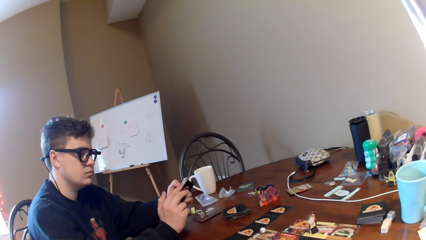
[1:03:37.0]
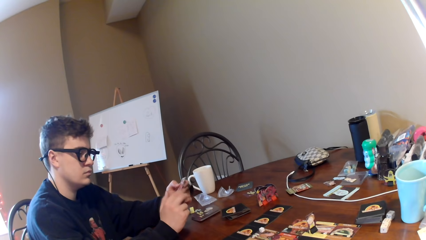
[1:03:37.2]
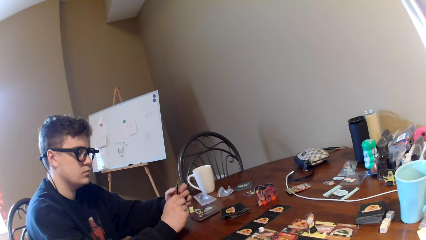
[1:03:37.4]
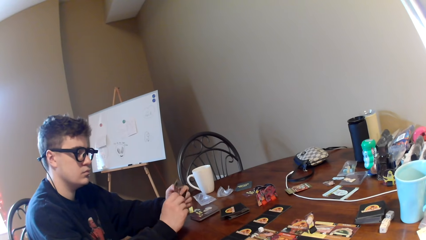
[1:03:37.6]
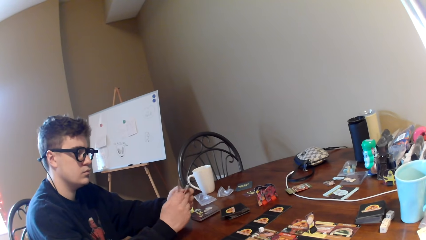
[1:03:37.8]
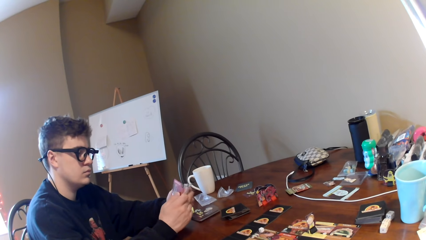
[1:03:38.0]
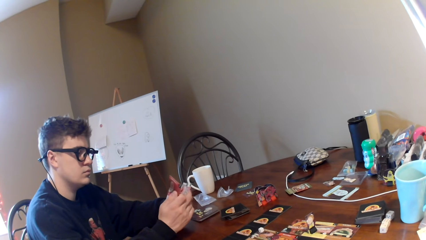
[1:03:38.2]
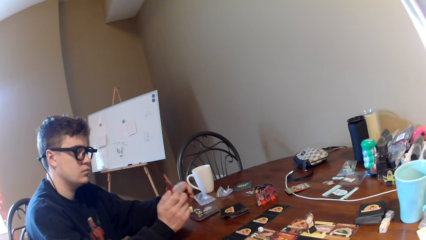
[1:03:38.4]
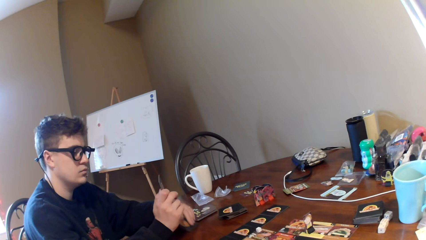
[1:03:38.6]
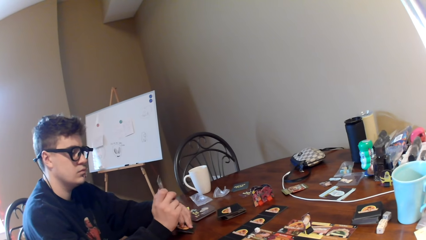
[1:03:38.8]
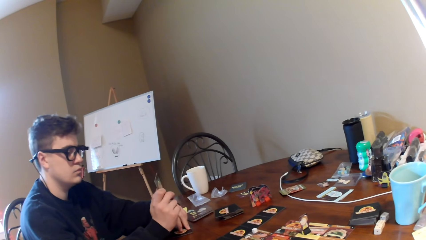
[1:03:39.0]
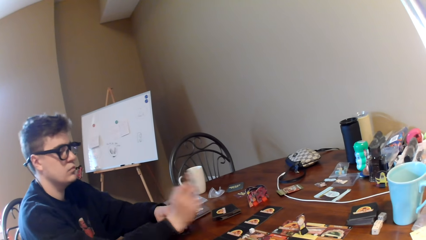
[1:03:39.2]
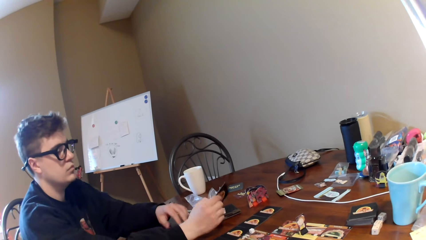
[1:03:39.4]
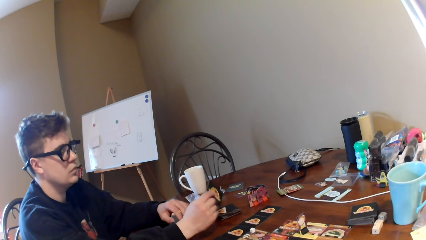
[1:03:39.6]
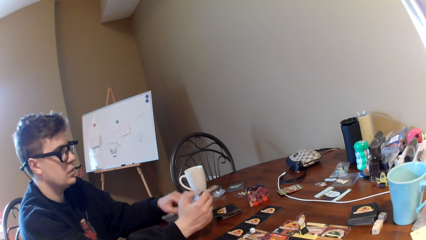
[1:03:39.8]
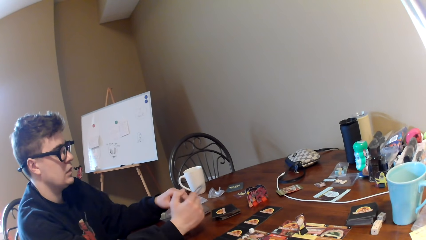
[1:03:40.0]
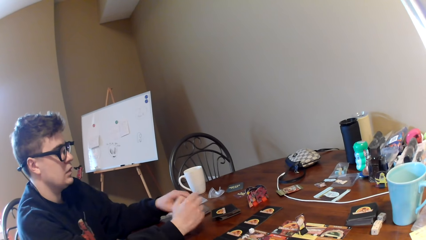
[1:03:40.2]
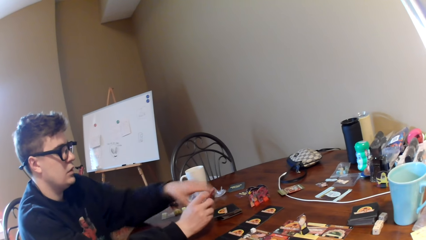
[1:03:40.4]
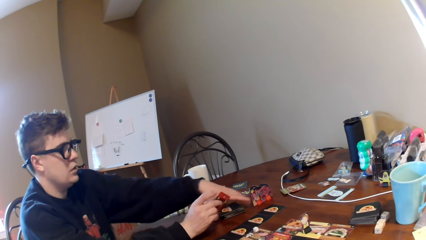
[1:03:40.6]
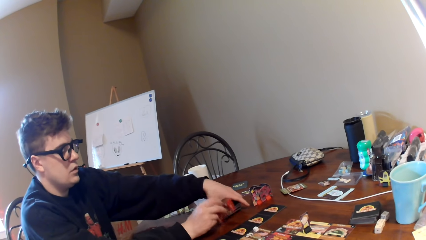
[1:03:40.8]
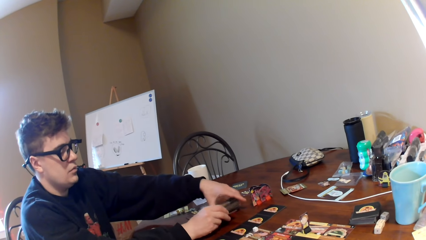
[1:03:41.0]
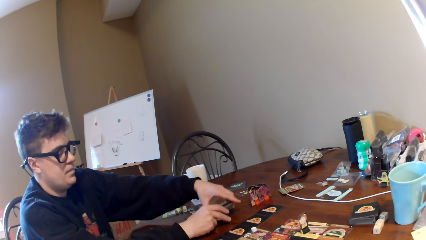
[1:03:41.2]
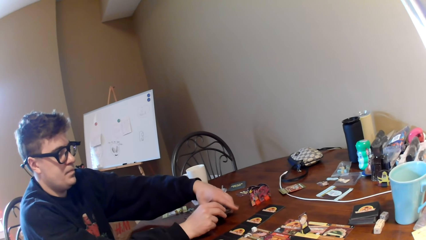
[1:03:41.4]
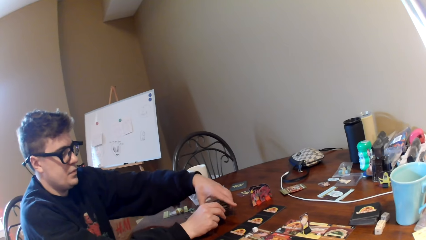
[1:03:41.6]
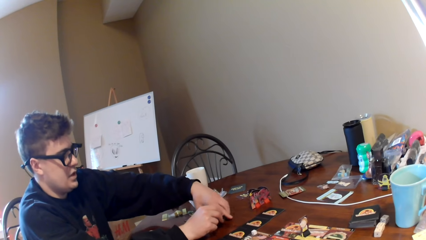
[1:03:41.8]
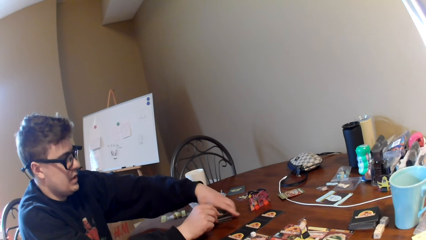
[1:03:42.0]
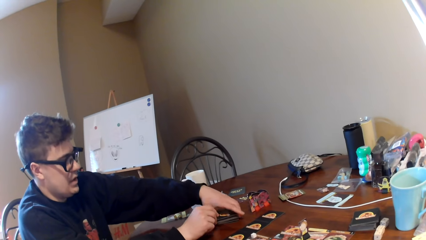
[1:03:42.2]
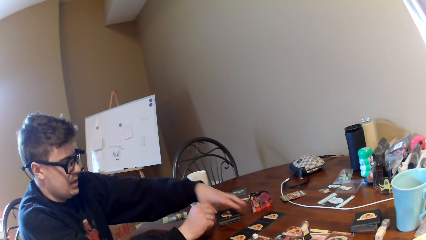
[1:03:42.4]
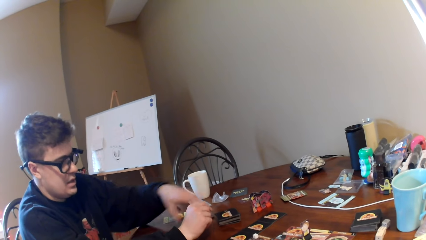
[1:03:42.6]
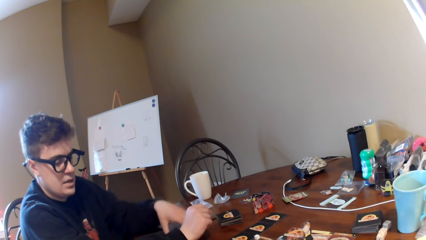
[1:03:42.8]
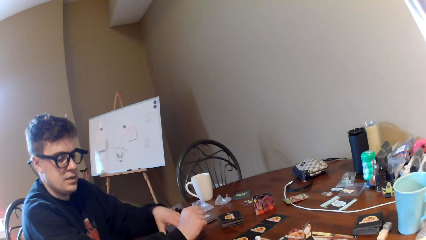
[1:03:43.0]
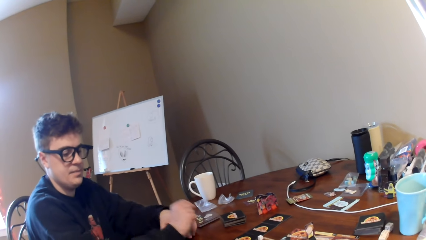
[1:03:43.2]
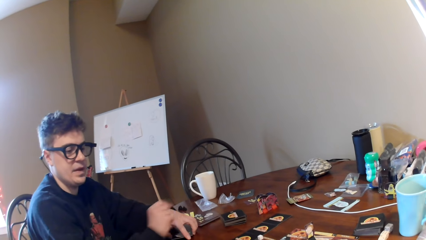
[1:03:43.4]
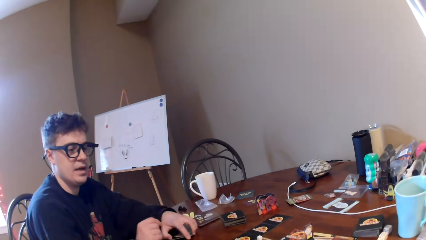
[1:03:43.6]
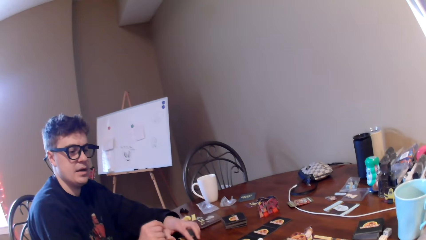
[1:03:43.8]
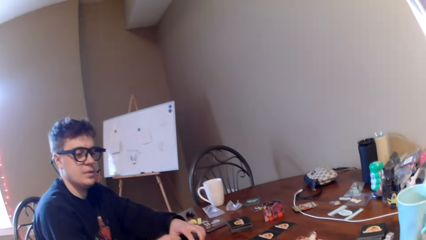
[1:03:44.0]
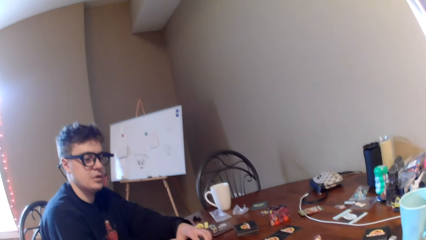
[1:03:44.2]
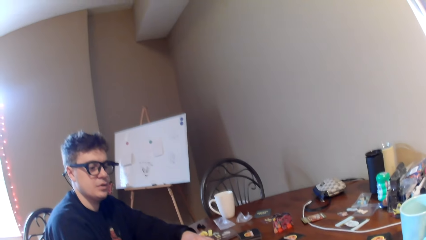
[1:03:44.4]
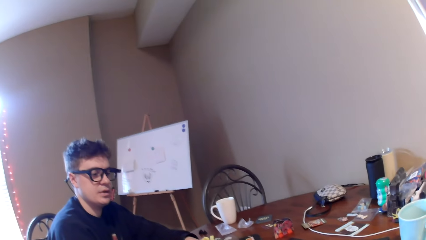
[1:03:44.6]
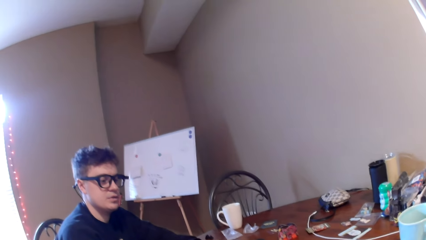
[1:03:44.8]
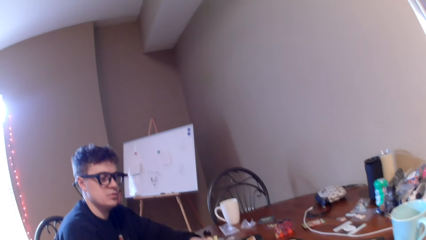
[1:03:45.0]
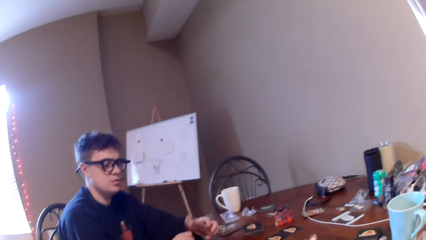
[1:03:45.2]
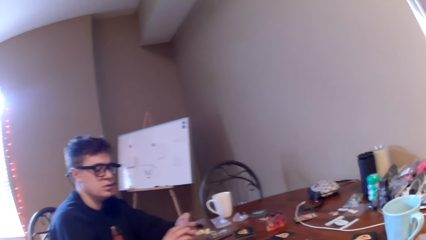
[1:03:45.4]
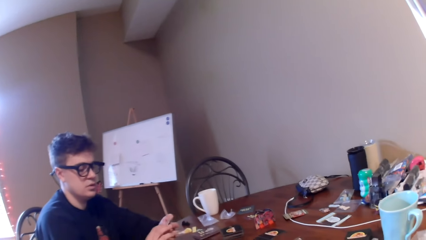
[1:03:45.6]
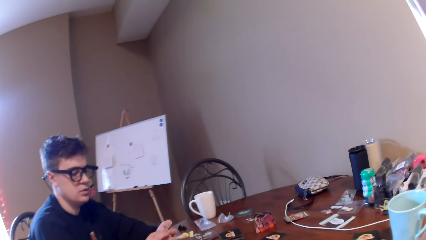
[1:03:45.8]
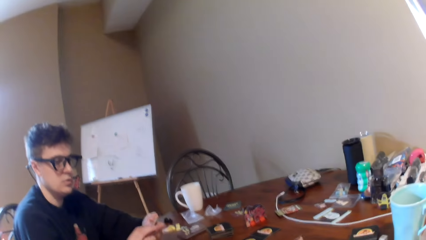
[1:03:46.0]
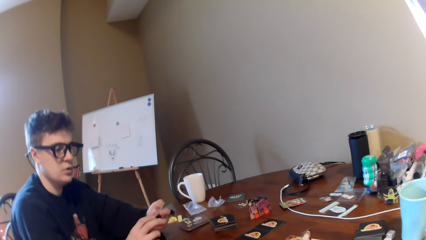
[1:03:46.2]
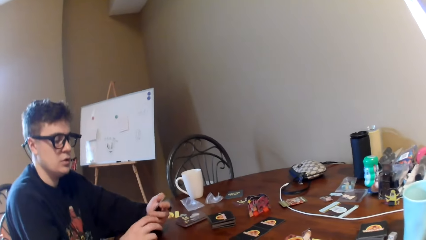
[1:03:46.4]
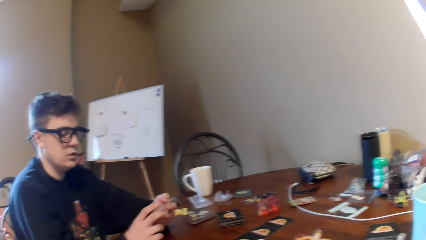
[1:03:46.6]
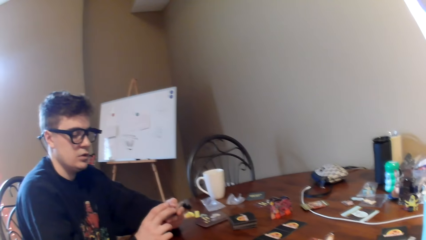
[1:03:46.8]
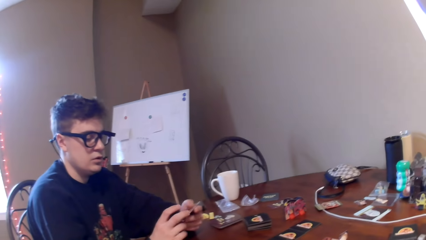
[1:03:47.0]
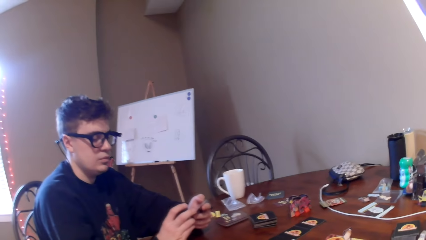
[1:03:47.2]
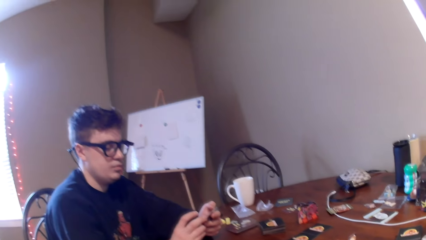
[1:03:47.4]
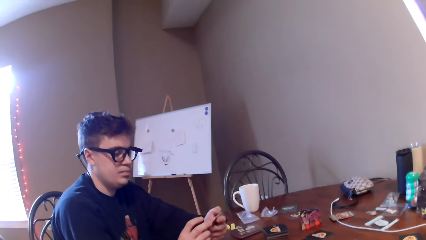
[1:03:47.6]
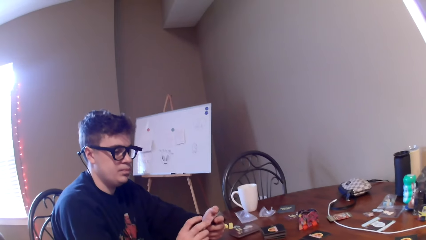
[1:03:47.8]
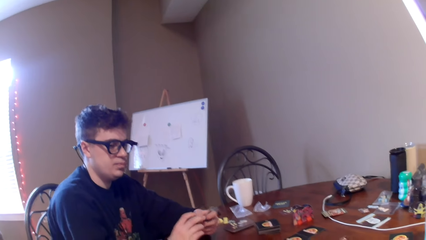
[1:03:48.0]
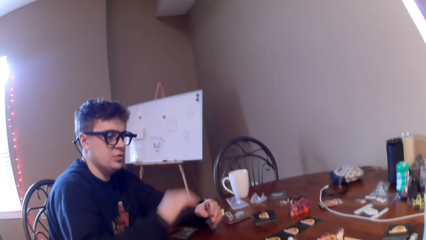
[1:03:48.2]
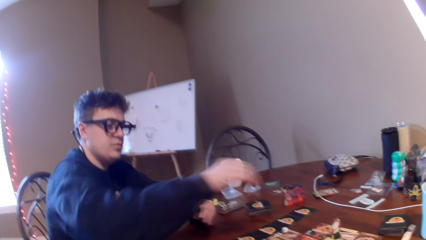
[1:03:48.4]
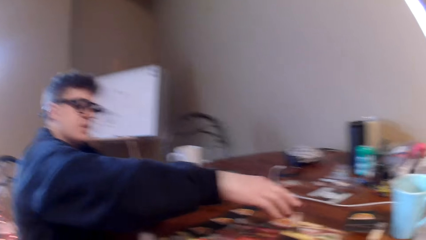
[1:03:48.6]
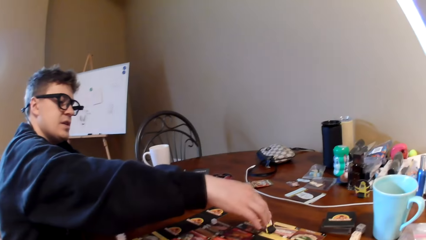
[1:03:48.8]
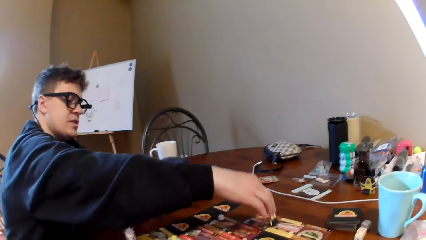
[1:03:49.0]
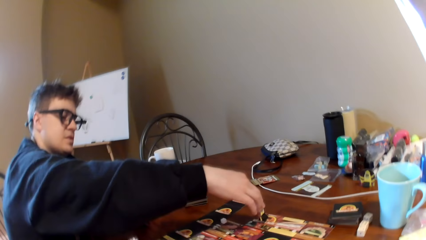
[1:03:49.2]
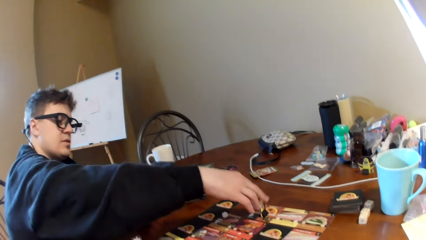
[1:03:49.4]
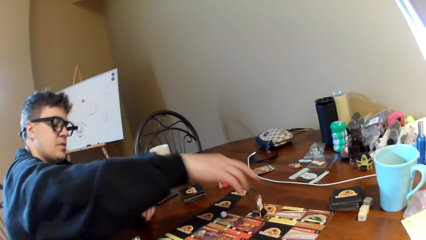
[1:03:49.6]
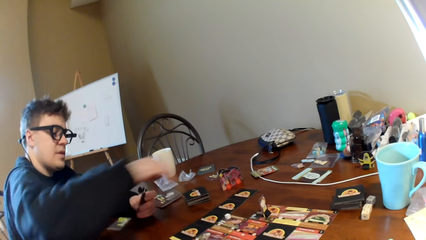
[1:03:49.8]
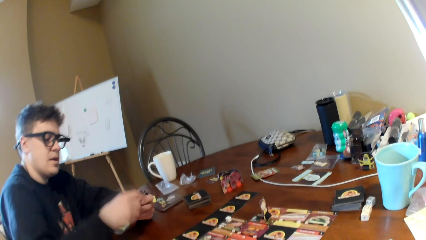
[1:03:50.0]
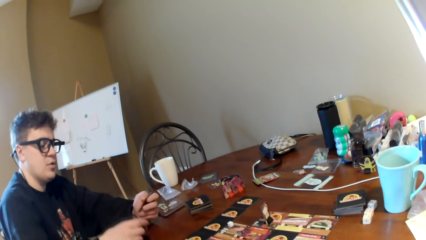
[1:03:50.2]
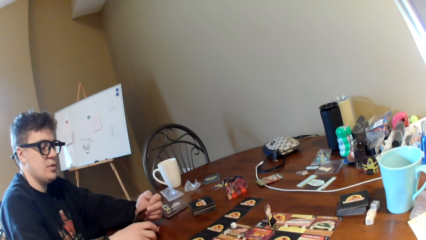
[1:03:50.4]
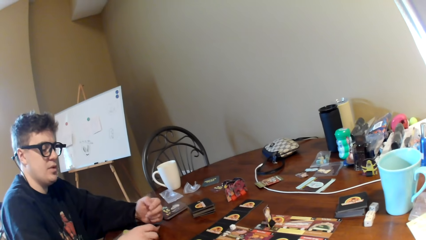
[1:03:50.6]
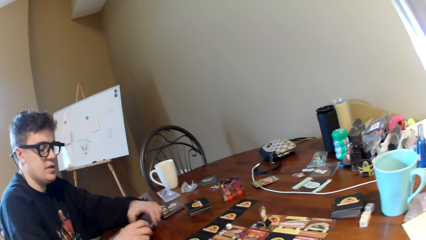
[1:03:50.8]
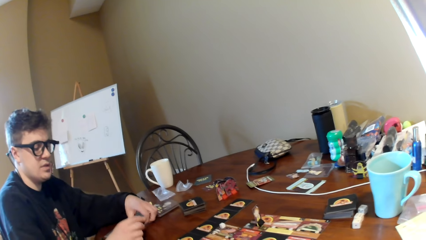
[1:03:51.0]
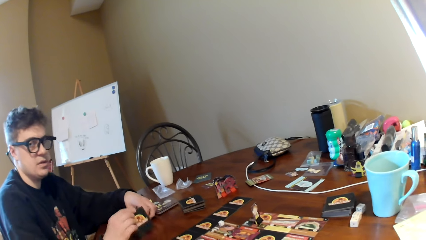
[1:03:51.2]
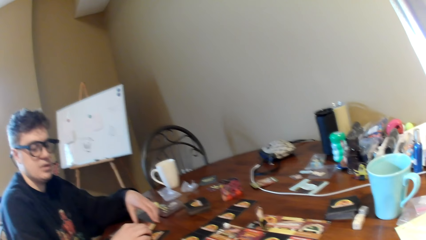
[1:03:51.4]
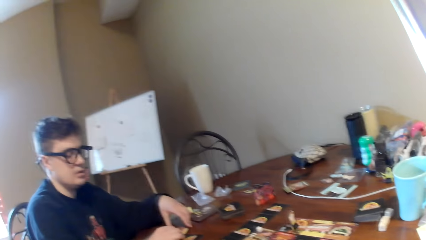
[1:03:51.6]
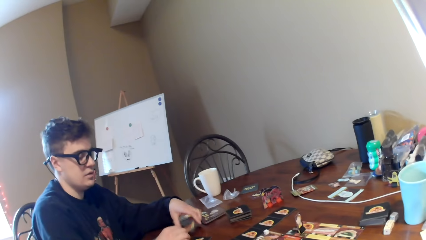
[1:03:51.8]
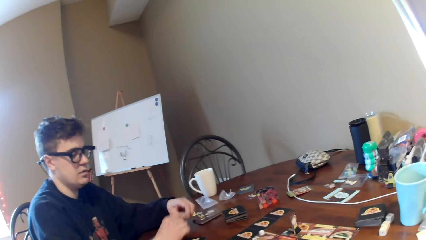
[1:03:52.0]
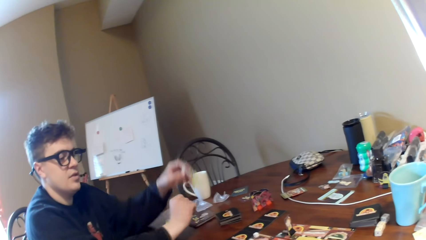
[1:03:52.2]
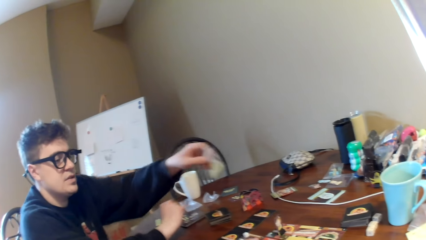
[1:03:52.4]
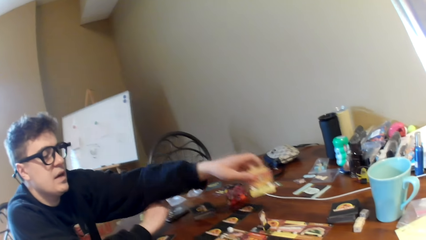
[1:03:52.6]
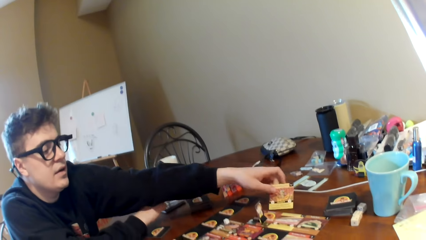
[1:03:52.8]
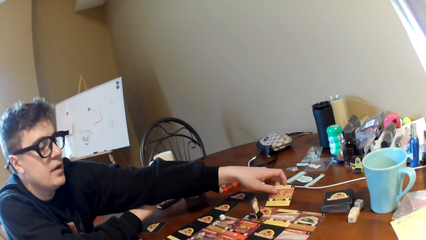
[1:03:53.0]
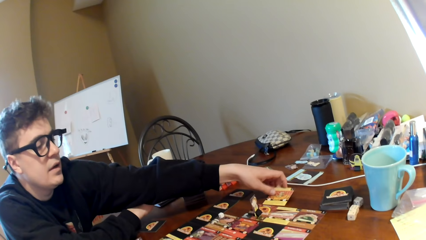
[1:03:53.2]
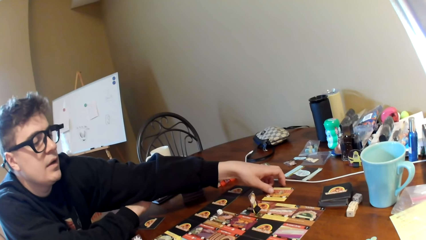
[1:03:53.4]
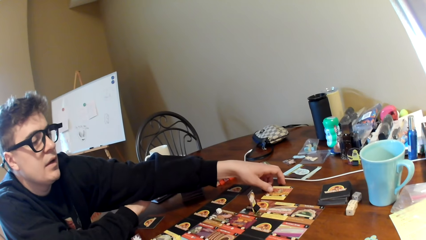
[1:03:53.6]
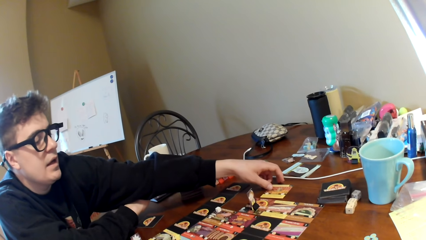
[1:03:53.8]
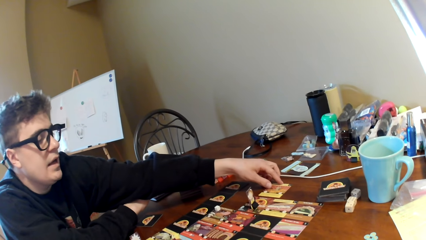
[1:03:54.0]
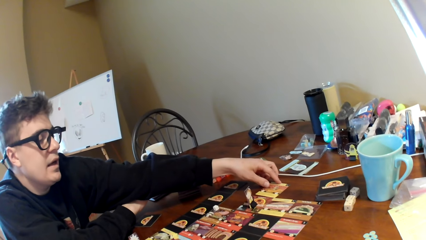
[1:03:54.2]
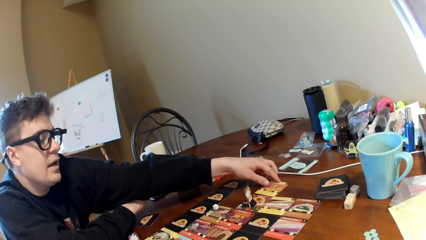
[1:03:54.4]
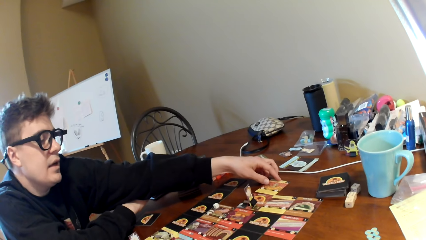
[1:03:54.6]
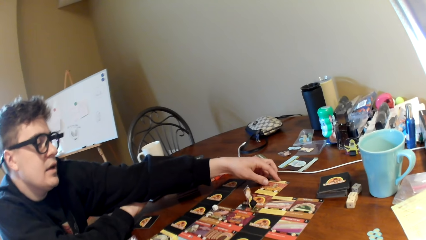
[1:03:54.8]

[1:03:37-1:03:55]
A man turns the card on the hand. The camera wearer touches the cards on the table. The man moves the pack of cards and converses with the camera wearer. The man puts a card on the table, holds the cards on the hands, and puts a card on the table.
